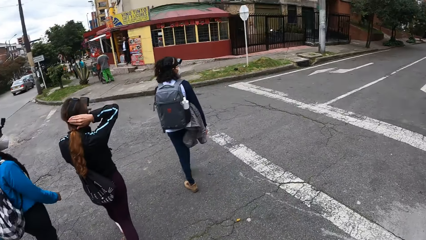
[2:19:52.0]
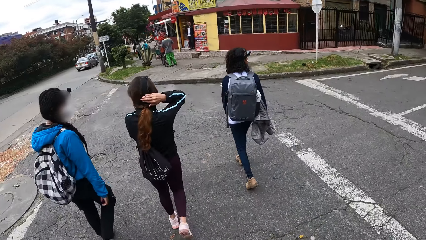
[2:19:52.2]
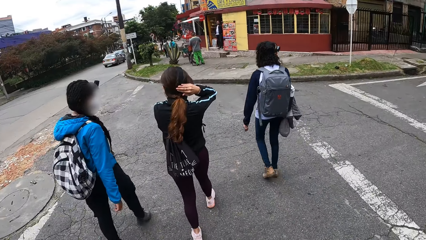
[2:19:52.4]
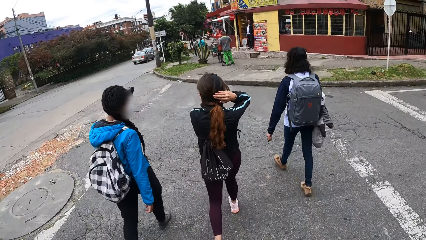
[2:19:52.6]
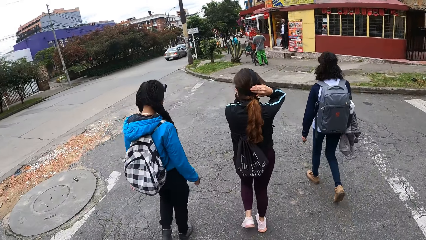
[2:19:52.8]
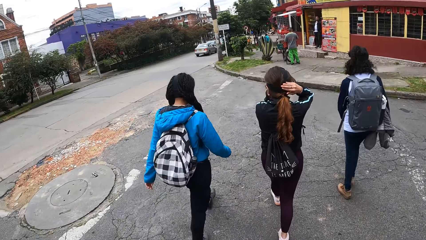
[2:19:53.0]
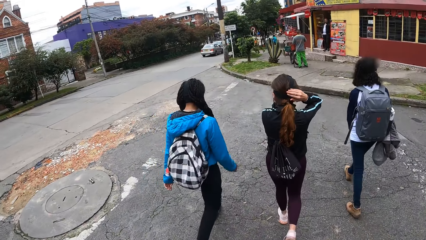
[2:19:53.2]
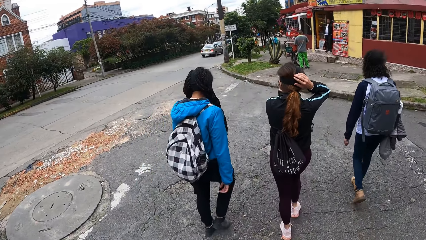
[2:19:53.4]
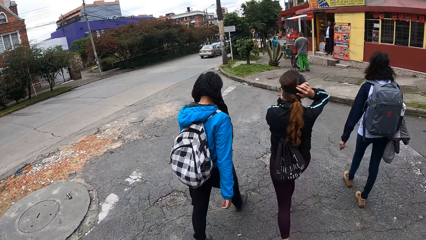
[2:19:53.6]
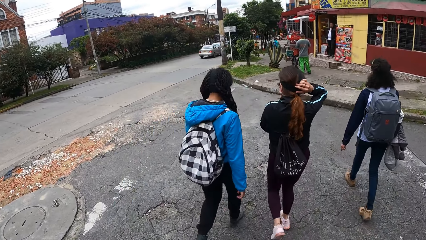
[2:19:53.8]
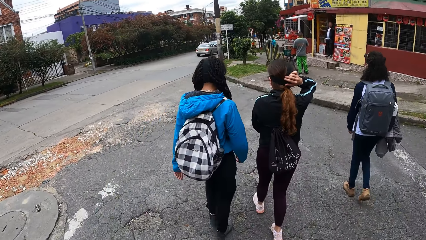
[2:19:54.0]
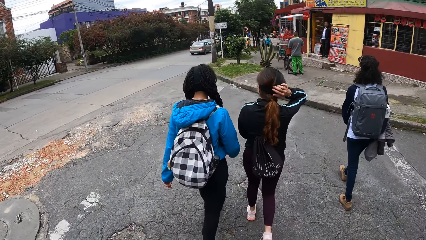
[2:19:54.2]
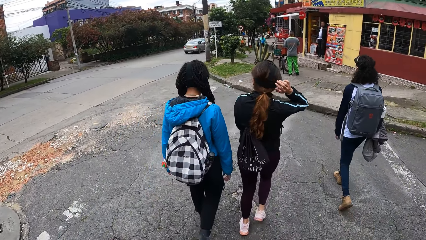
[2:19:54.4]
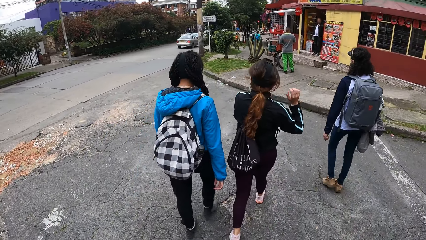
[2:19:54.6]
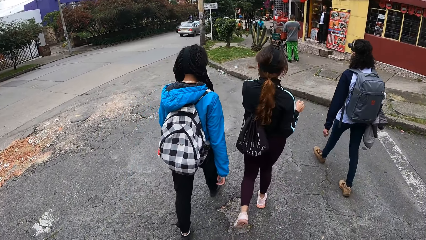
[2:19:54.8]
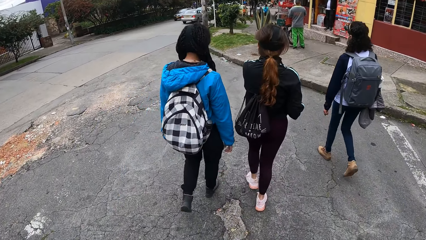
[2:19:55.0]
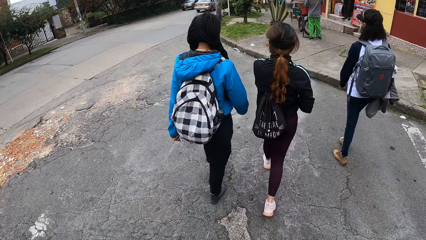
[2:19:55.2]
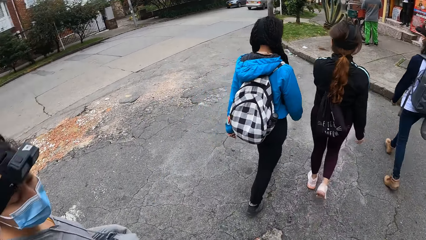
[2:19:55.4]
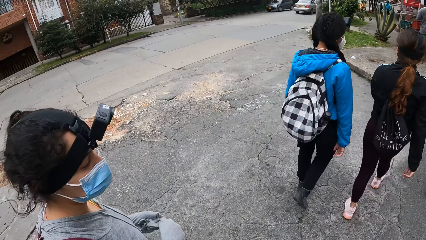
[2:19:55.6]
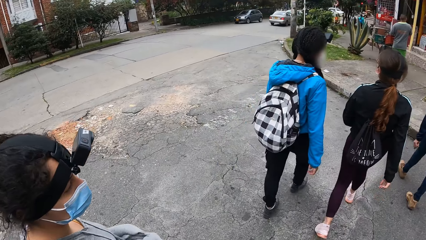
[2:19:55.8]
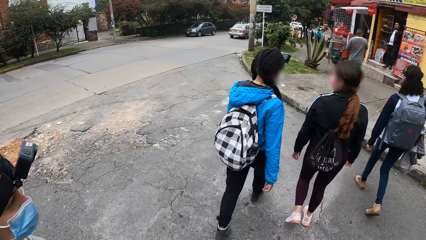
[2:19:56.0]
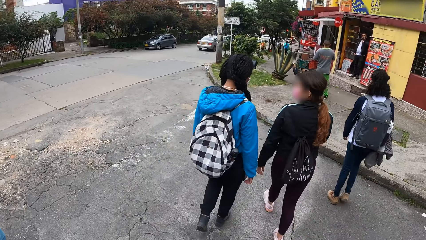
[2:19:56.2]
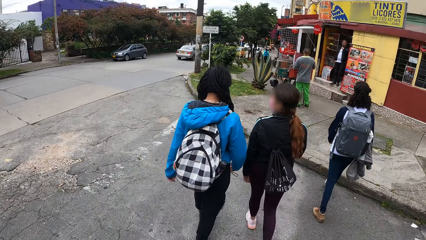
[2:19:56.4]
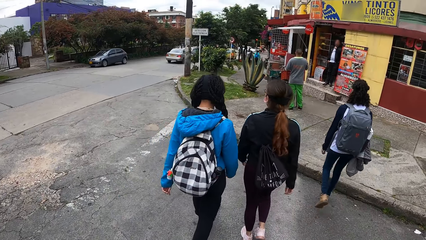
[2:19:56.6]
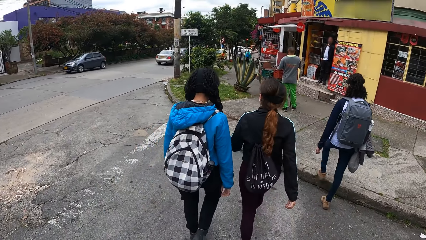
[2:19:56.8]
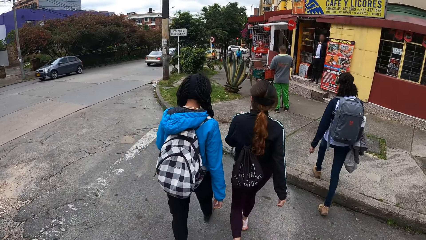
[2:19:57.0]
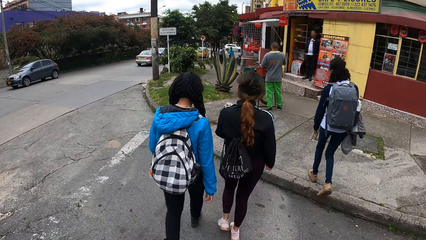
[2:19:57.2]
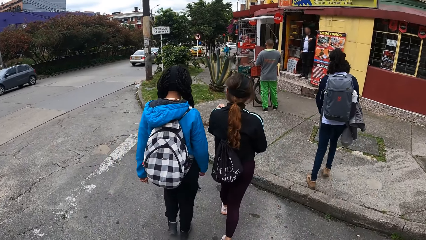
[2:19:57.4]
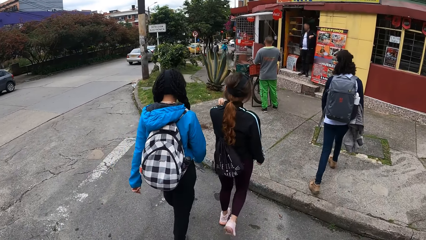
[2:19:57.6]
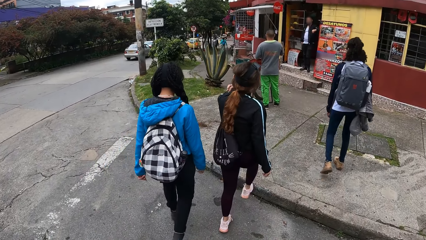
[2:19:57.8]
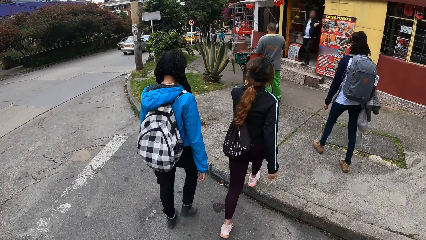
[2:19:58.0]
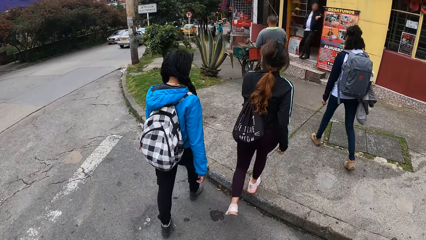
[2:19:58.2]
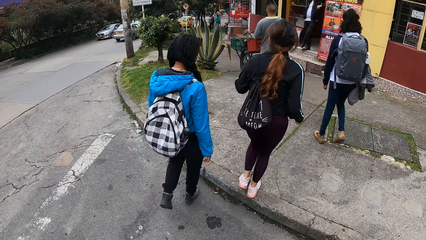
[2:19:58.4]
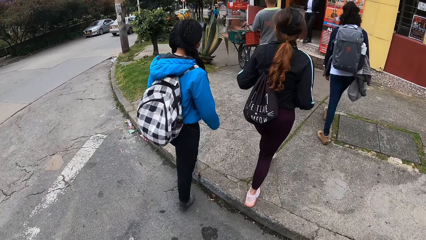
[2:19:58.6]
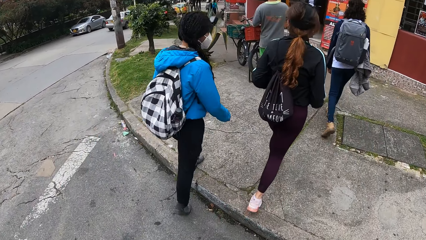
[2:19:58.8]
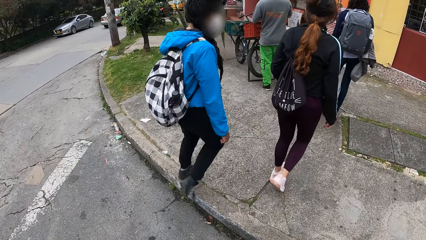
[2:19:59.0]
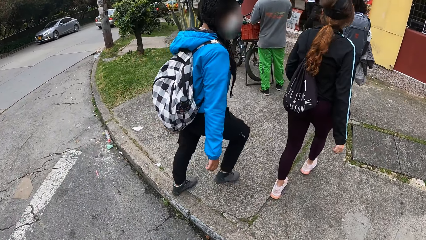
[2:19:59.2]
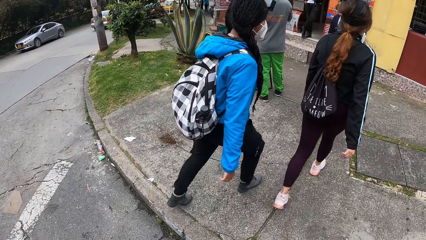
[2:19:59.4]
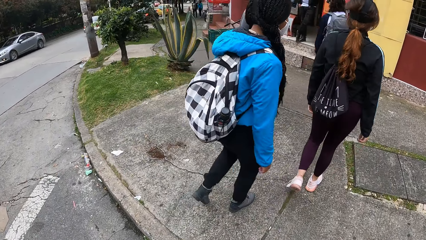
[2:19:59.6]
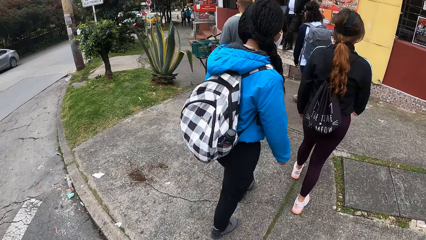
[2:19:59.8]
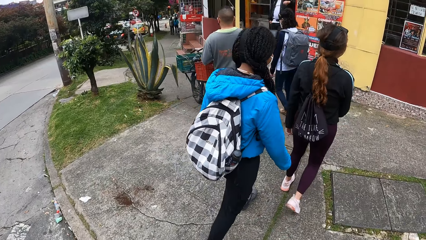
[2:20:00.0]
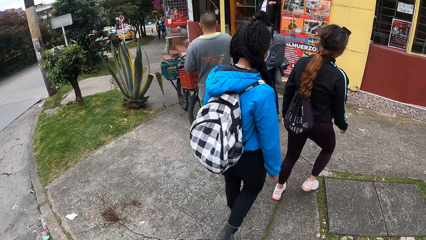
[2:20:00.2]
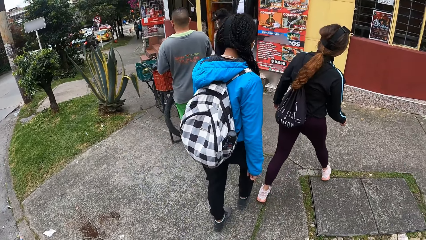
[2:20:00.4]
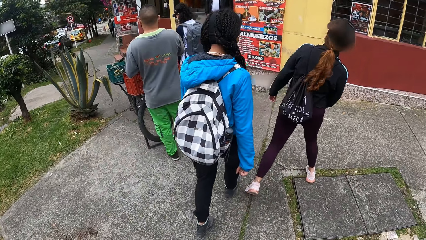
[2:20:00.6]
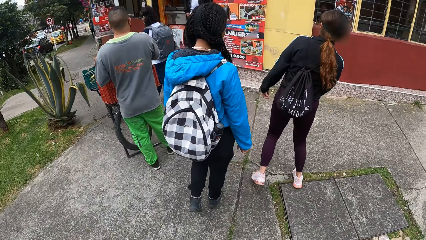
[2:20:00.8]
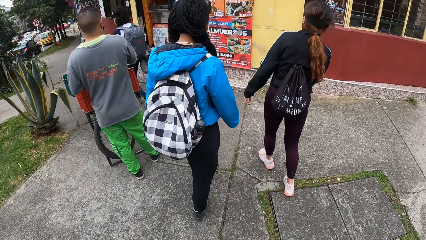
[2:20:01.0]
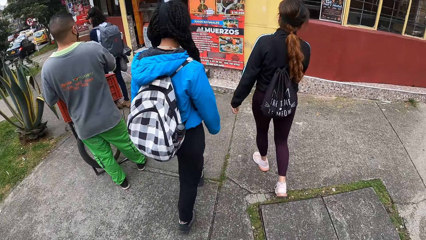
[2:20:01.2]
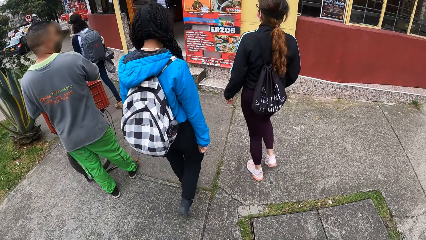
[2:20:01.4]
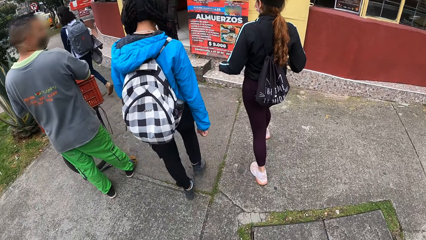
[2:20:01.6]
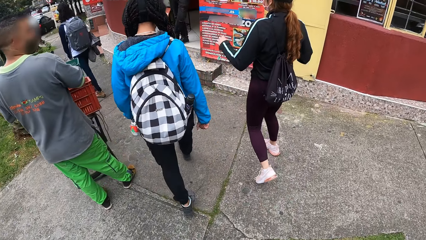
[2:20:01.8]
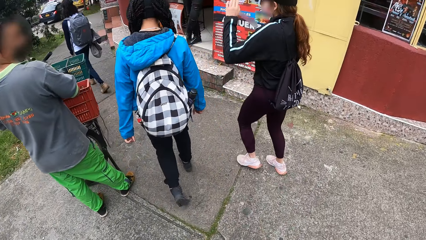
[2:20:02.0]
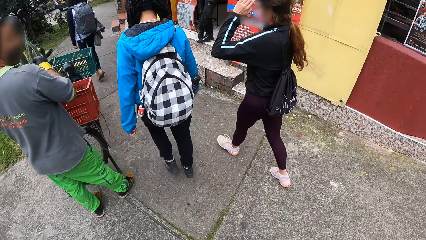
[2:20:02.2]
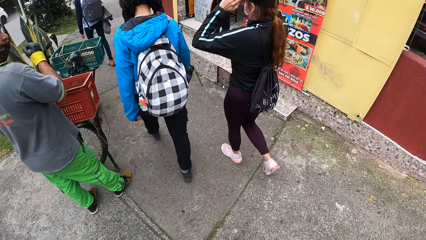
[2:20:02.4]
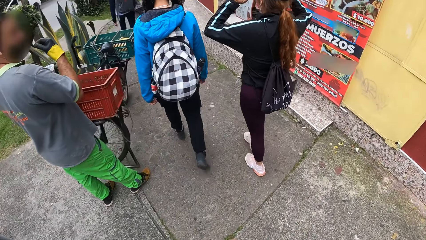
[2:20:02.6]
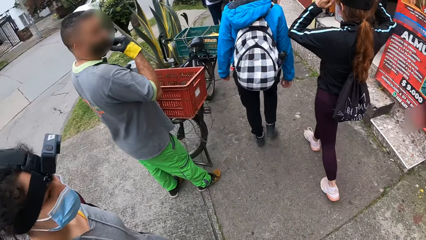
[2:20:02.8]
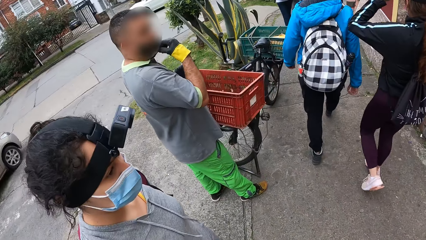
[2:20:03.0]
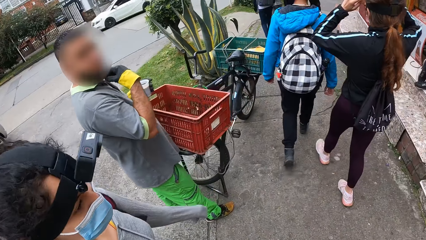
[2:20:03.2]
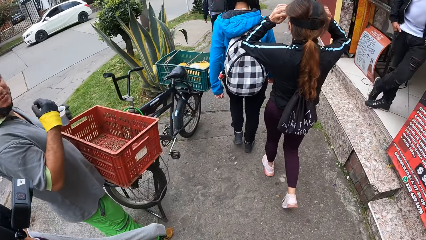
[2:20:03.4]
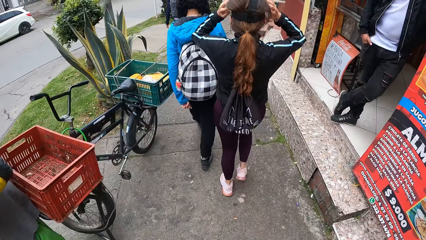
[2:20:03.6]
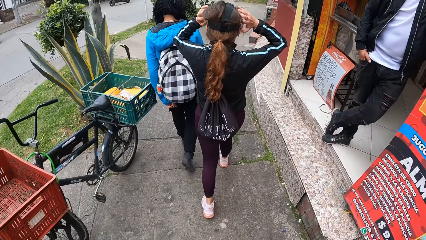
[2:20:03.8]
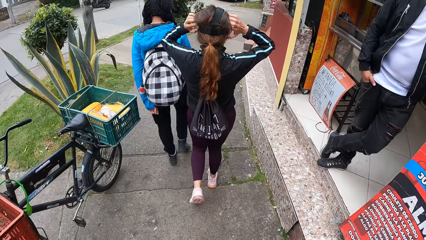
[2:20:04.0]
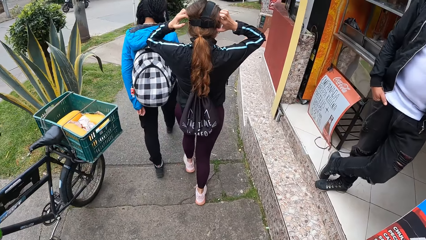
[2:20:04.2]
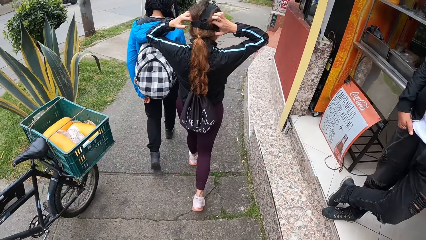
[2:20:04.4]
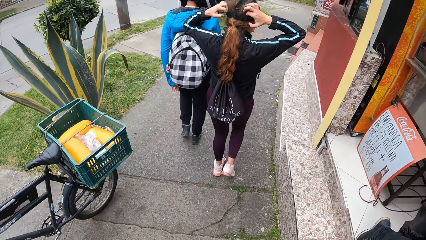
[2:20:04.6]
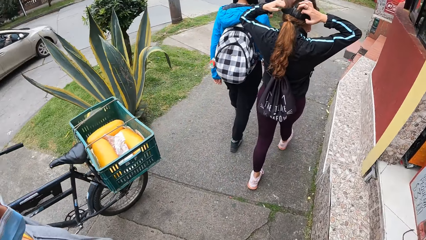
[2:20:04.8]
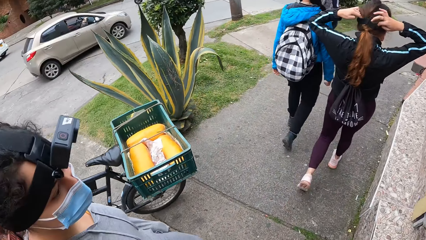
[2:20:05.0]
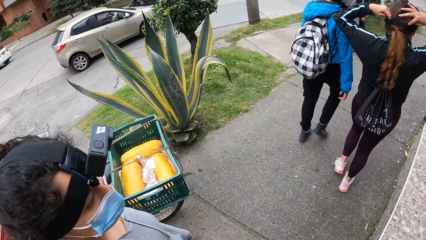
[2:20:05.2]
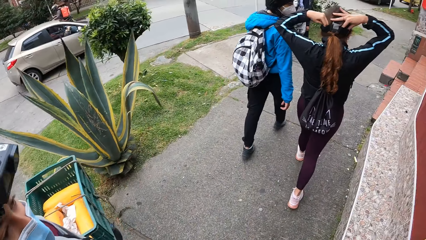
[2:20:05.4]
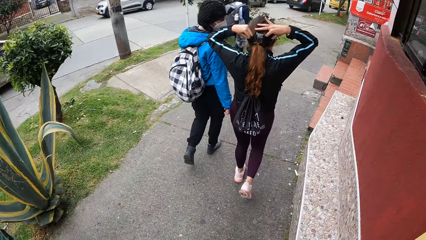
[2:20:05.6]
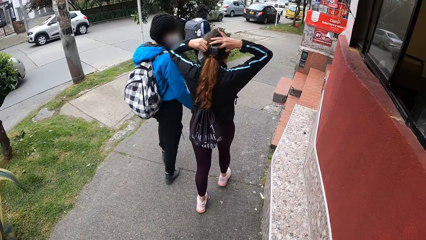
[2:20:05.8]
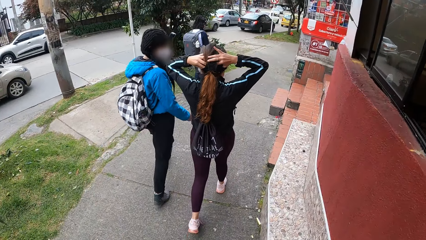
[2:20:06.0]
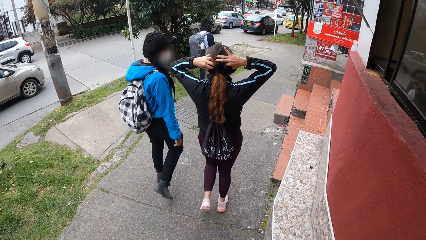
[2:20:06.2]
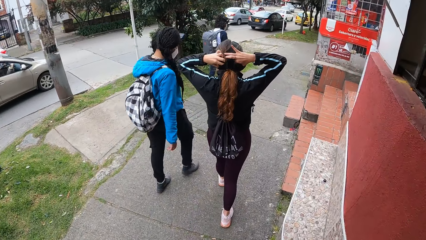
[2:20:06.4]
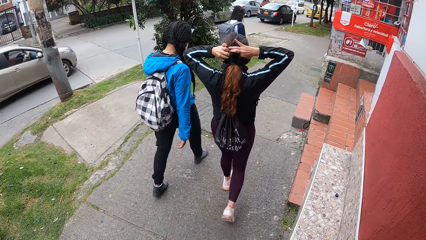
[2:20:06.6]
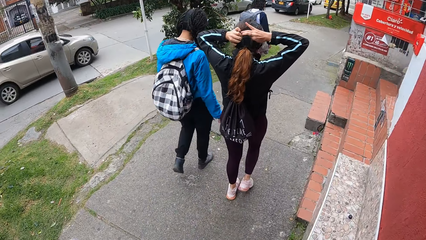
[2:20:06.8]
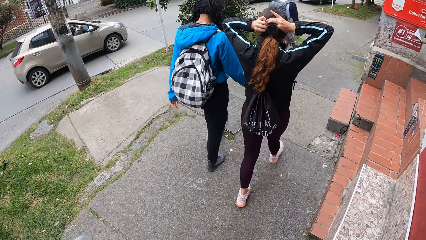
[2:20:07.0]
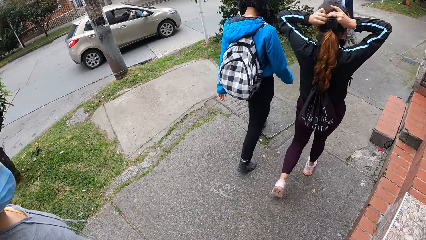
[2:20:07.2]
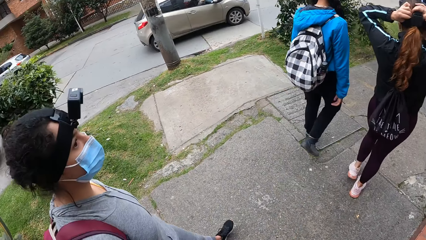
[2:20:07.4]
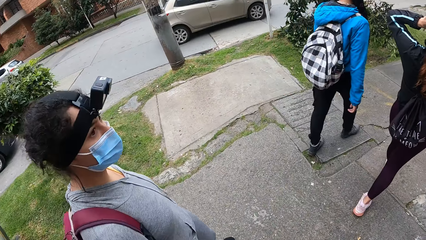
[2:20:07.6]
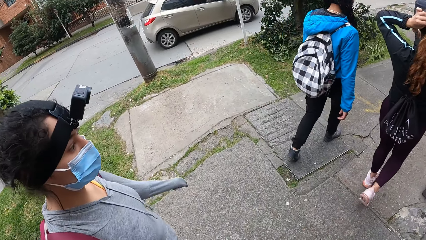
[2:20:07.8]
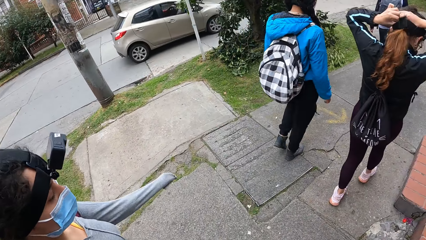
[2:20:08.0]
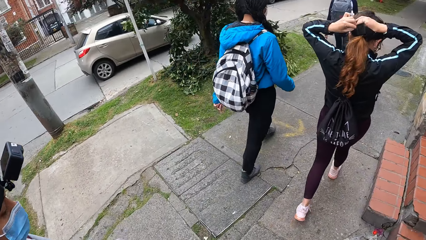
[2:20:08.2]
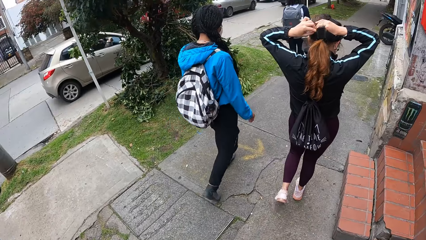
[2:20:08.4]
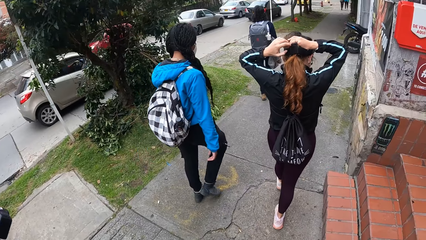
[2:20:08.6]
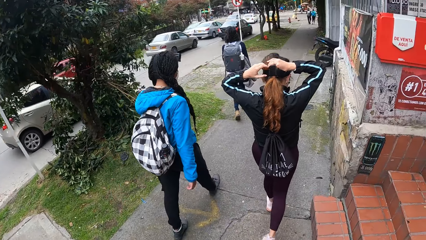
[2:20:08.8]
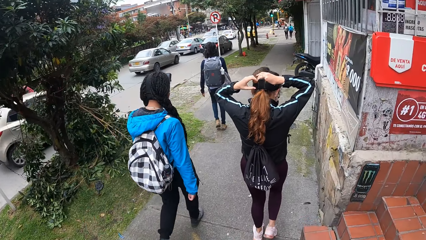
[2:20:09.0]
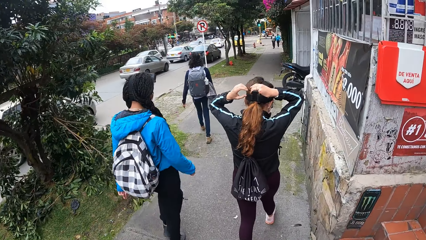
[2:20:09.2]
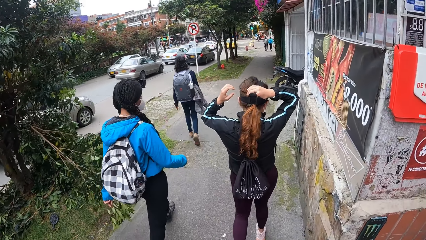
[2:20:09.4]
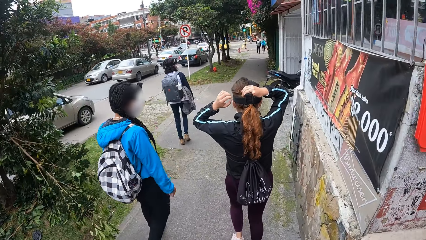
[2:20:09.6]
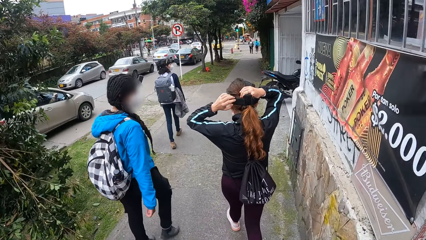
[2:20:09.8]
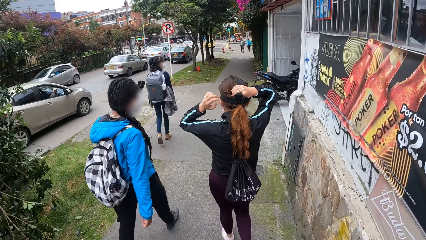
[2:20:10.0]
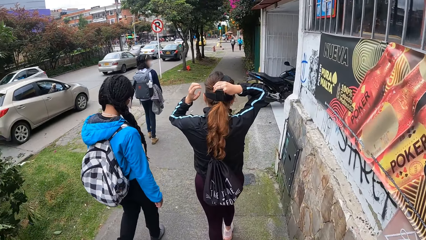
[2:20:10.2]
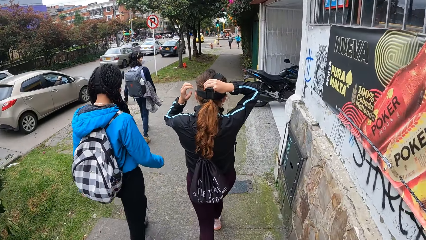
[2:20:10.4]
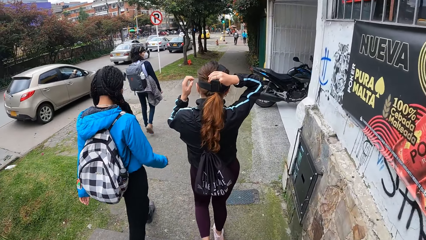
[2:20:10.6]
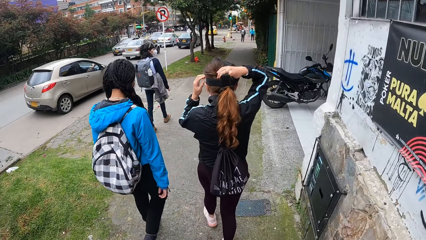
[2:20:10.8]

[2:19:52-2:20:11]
A woman walks beside the camera wearer. Another woman climbs on a sidewalk from the road. A third woman climbs on the sidewalk from the road. A fourth woman climbs on the sidewalk from the road. The camera wearer climbs on the sidewalk from the road. The third woman adjusts the camera on her head with both hands. The first woman walks around, walks beside the camera wearer, and walks around again. A fifth woman walks around.
